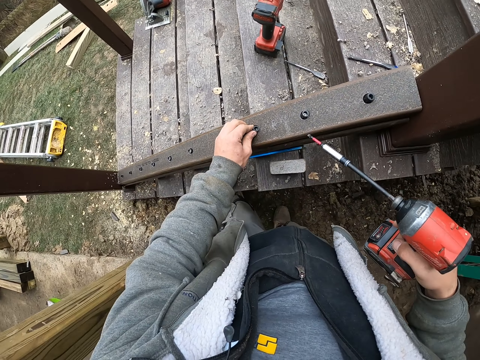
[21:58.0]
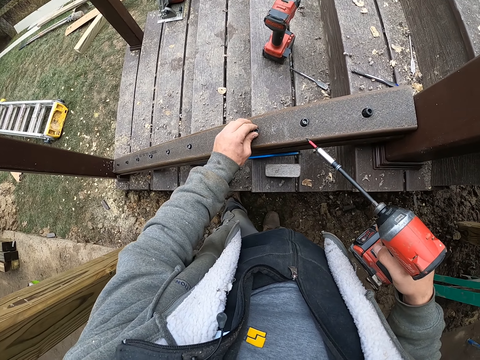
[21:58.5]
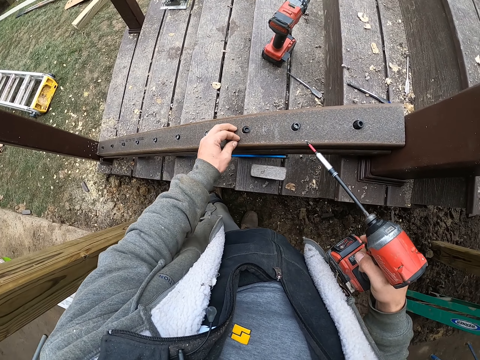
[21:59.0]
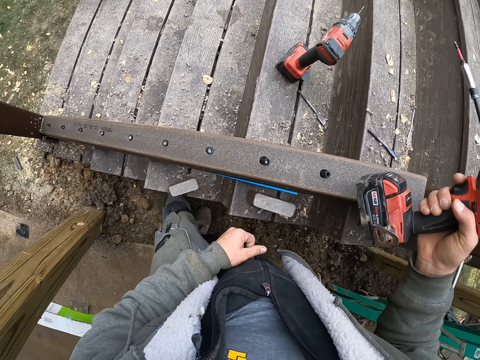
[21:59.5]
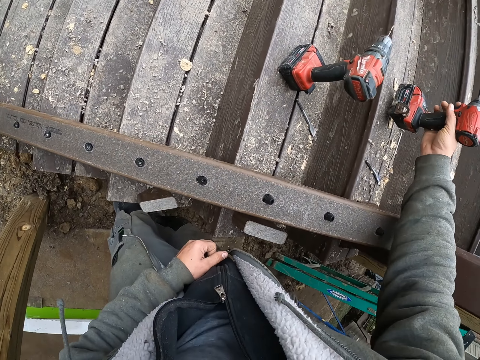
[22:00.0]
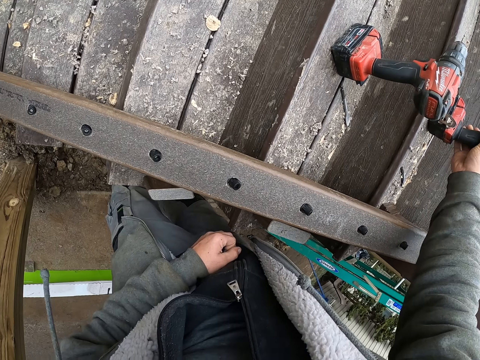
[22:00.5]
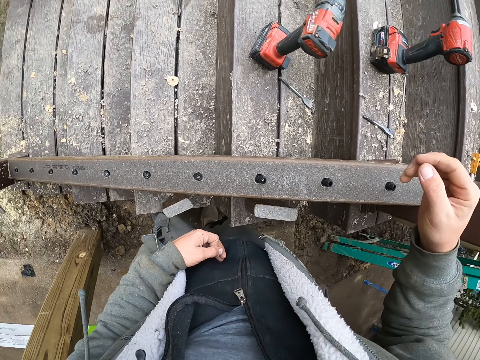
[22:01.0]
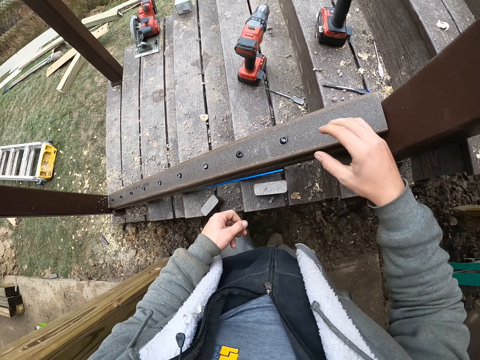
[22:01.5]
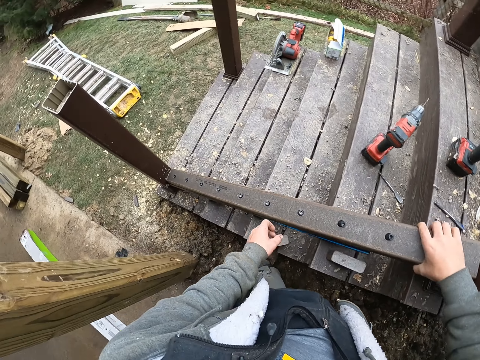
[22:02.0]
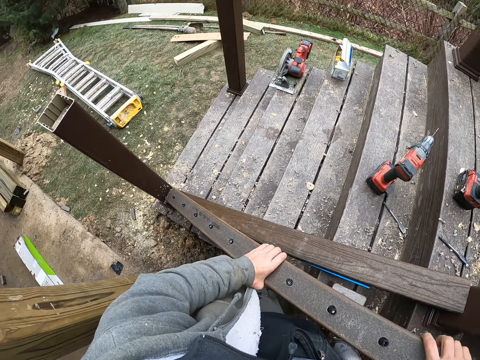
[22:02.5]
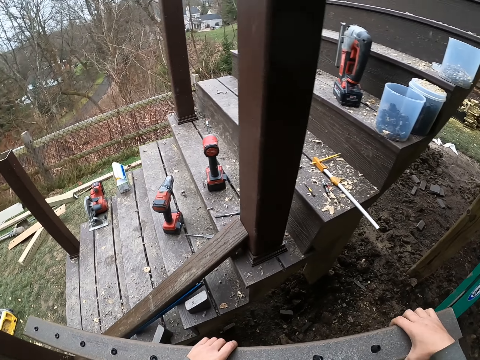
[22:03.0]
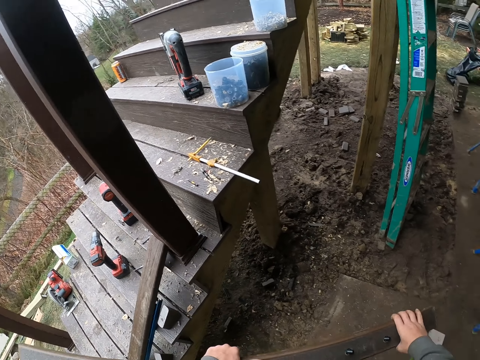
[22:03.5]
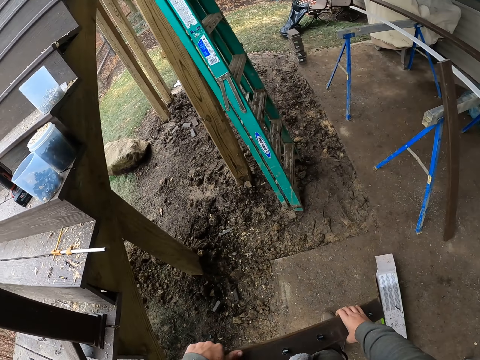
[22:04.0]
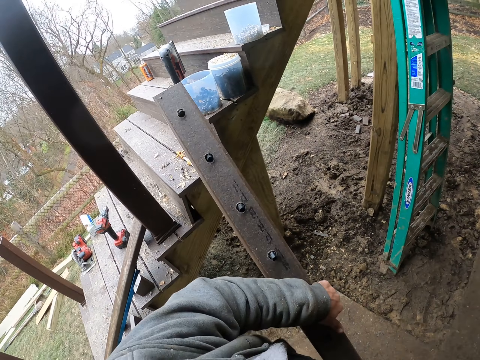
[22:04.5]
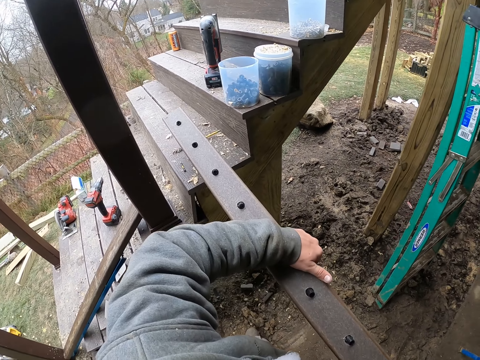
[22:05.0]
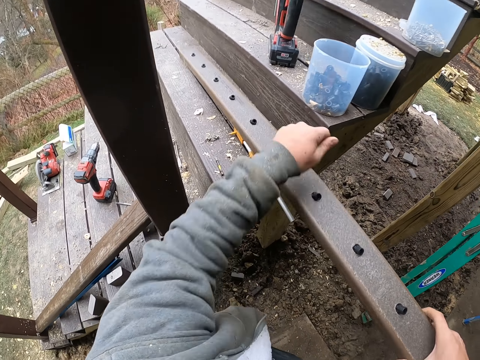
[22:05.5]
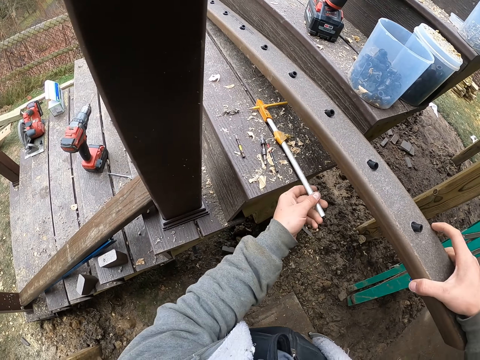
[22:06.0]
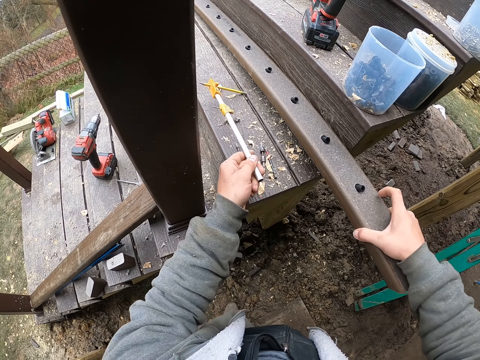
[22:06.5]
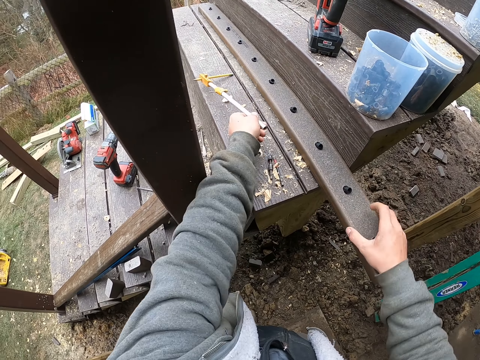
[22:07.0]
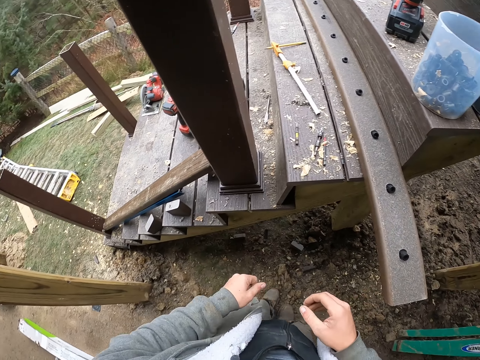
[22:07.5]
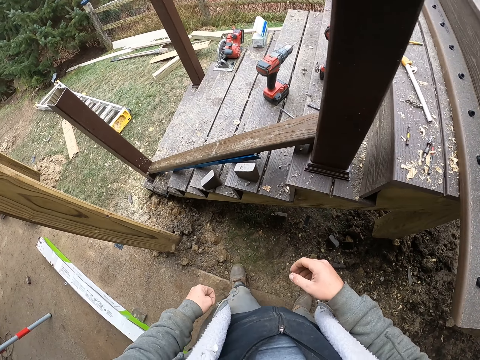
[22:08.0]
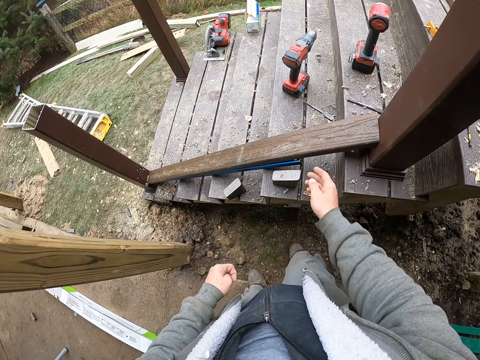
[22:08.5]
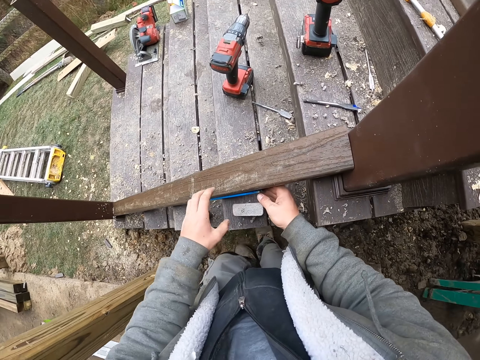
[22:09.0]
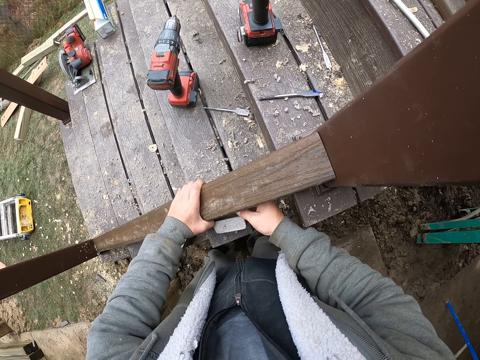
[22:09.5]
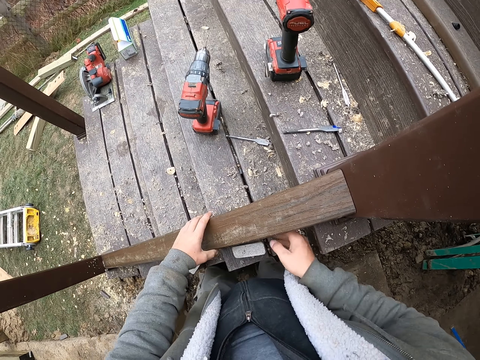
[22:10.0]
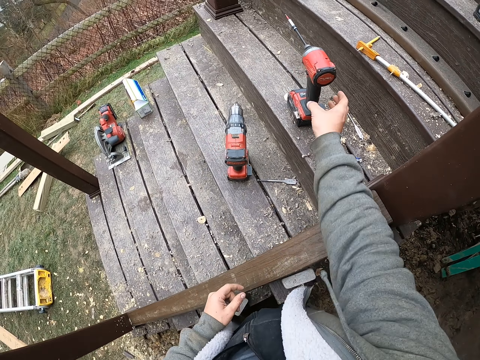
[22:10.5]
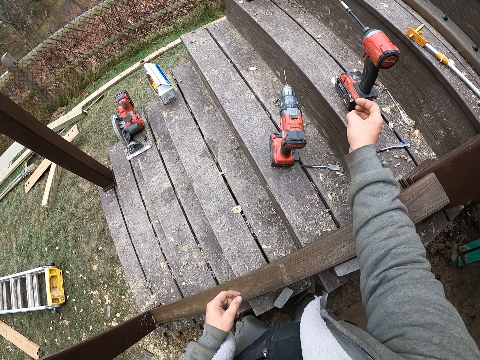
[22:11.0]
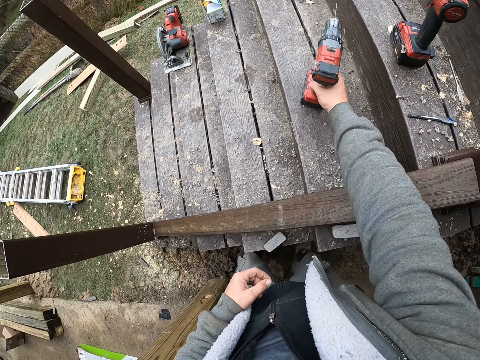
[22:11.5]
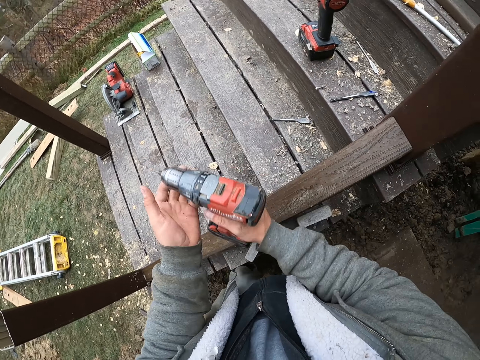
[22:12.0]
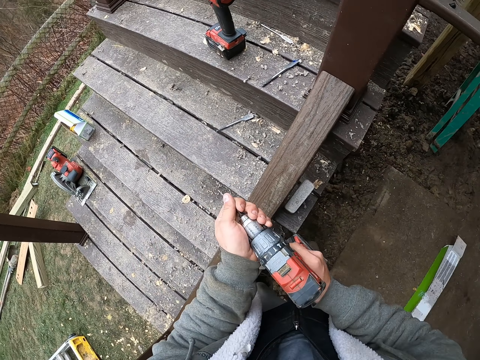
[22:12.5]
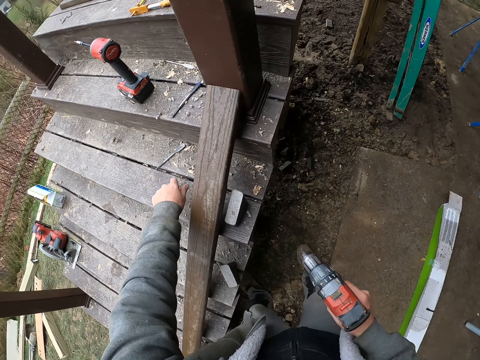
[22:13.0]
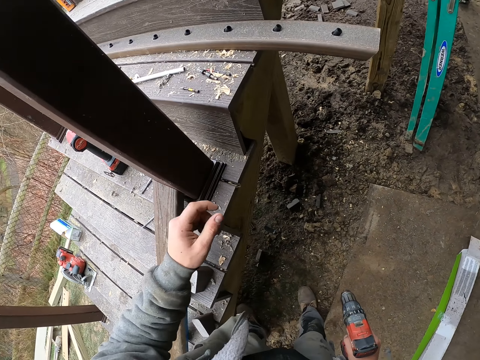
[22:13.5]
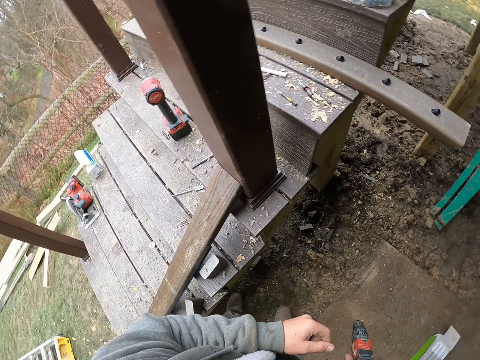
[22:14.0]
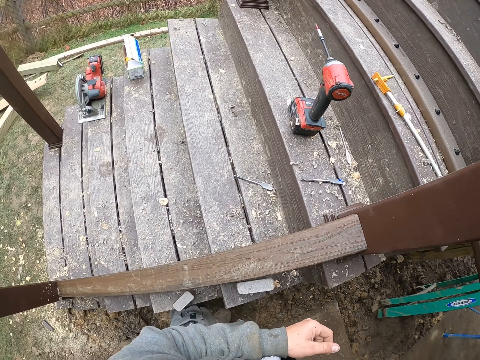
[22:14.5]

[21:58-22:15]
The camera wearer puts the drill down. They pick up the wood and put the wood on the stairs. They move something aside with the left hand. They adjust the wood. They put the wood down. They pick up the drill.

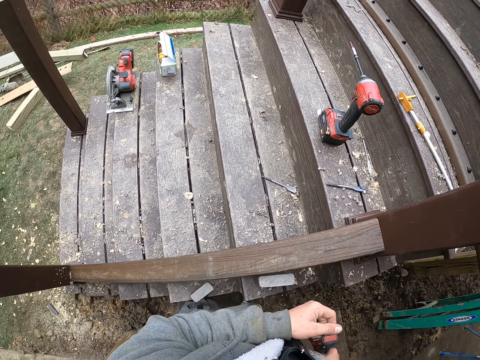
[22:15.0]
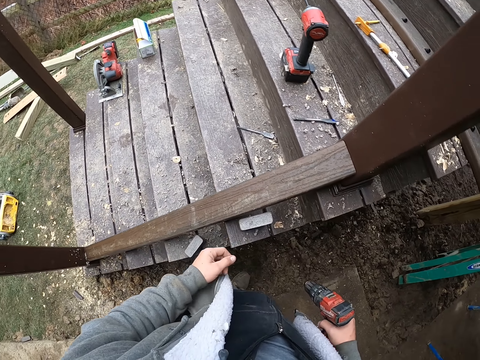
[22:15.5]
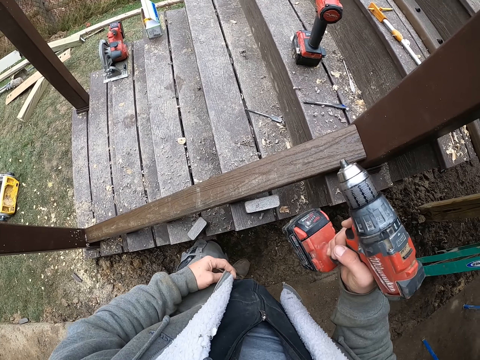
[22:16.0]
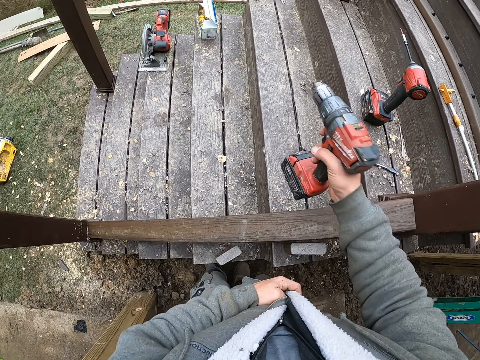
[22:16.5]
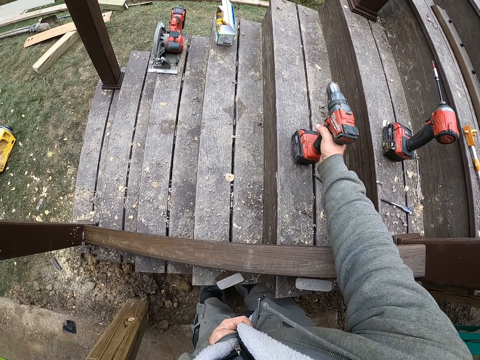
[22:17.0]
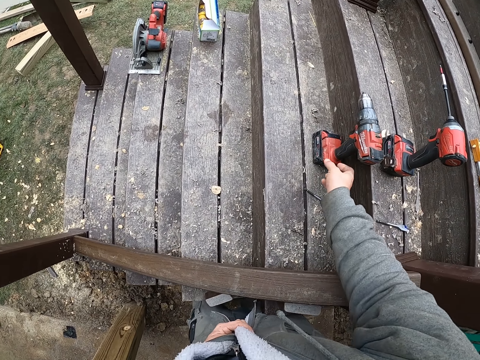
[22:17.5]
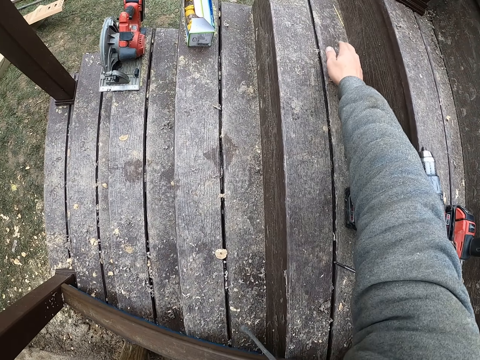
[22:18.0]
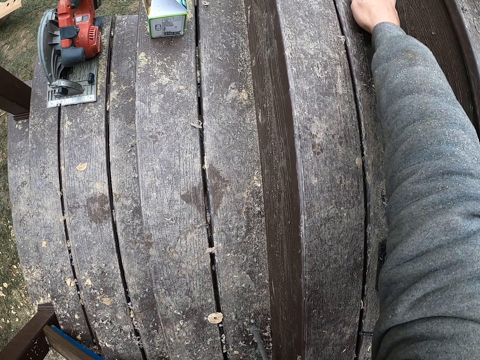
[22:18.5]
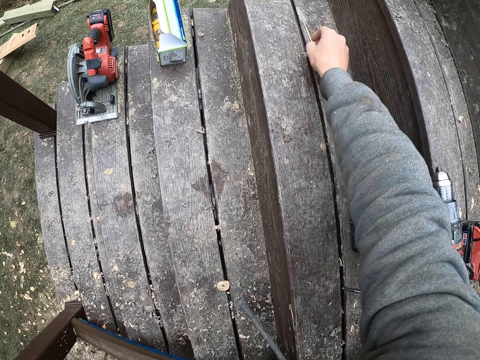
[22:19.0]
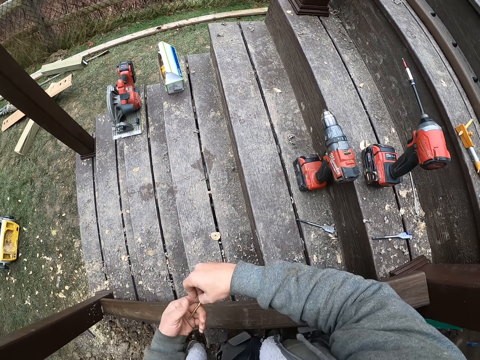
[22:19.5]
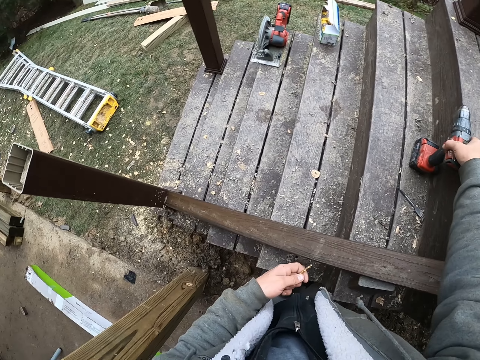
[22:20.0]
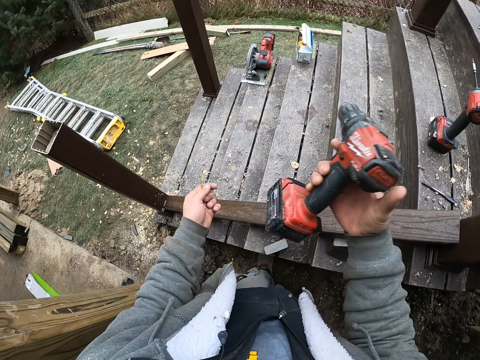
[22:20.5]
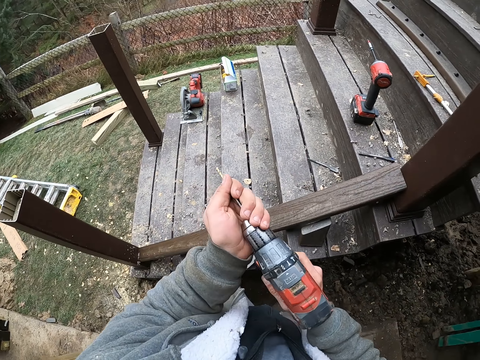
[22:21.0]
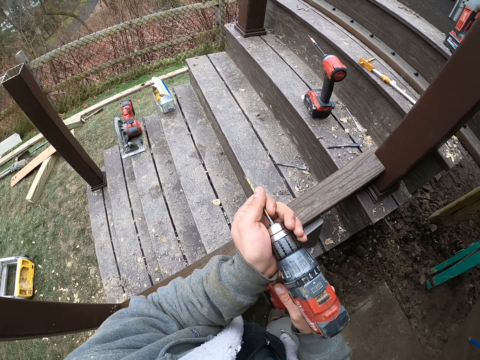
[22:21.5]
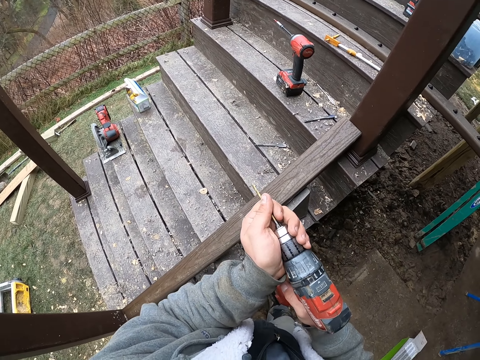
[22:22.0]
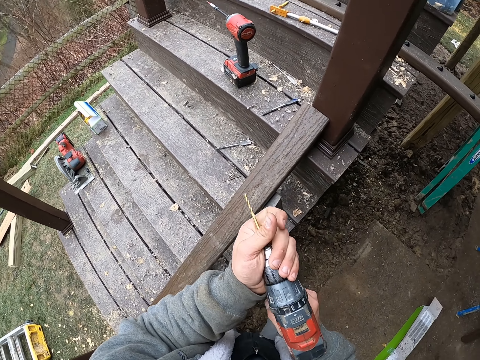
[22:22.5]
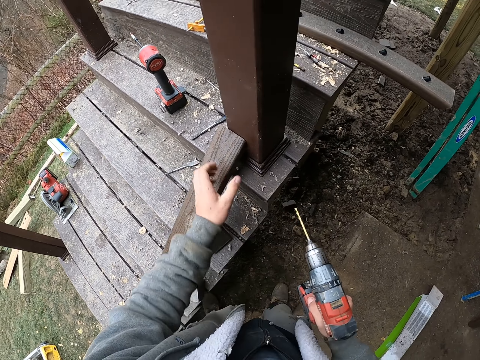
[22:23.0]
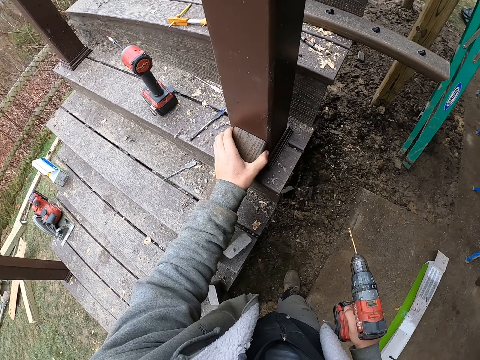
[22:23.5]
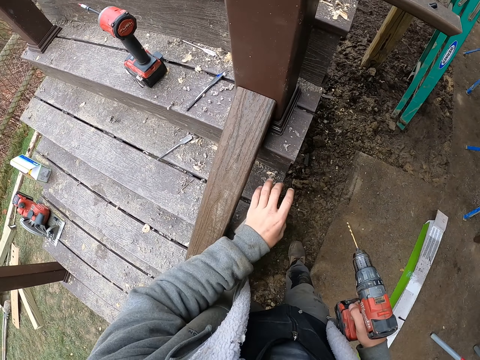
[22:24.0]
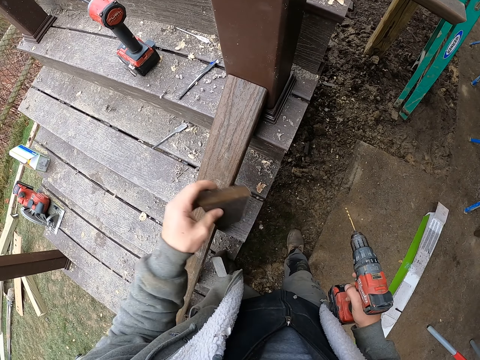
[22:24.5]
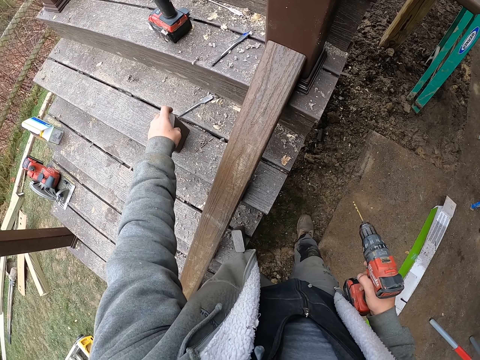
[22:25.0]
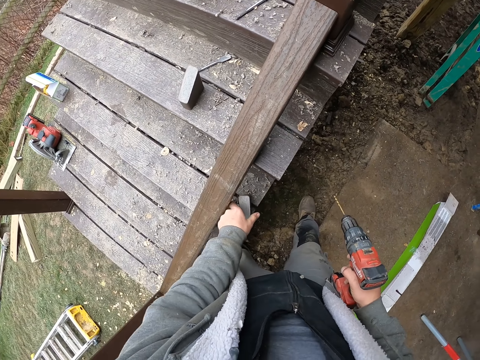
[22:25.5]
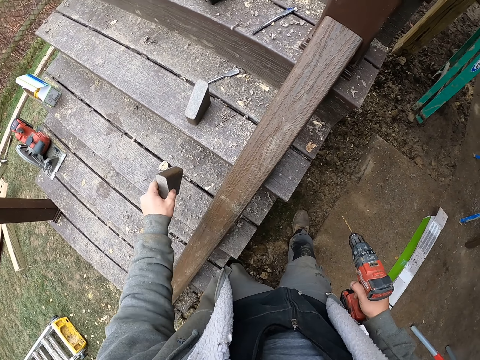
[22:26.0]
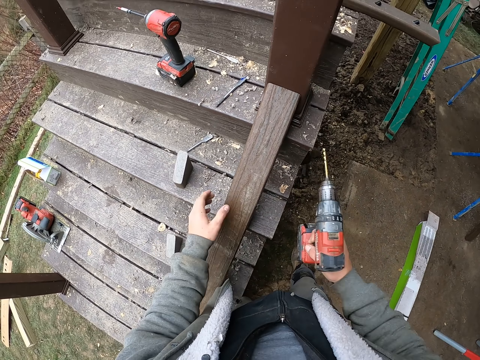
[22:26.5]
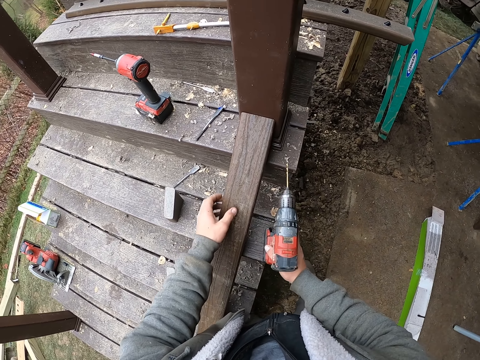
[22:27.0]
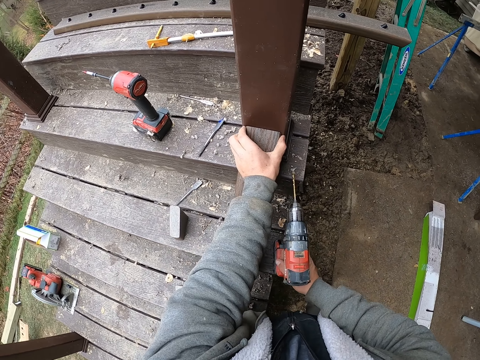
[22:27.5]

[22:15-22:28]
The camera wearer looks around. They put the drill down. They pick up the drill bit. They hold the drill bit with the left hand. They pick up the drill. They fix the drill bit on the drill. They place the wood down. They move the piece of wood aside. They hold the drill in the right hand.
